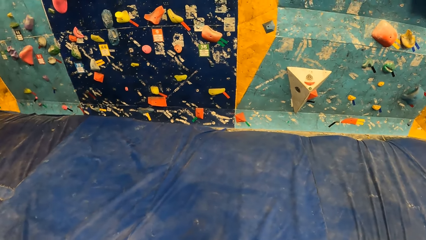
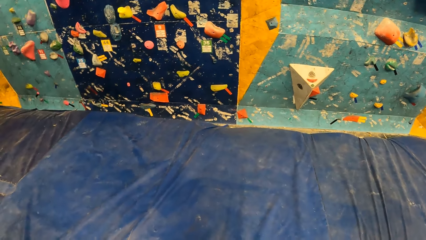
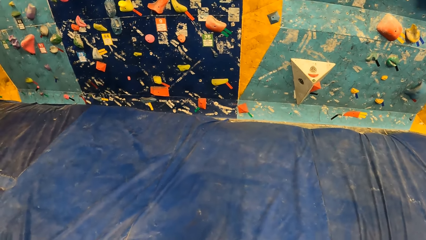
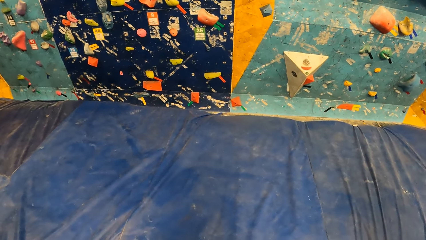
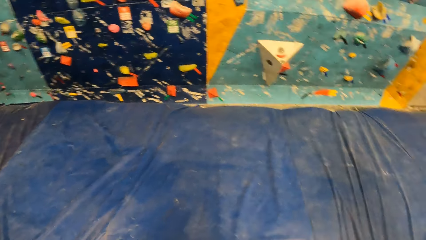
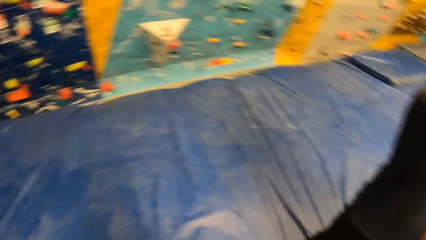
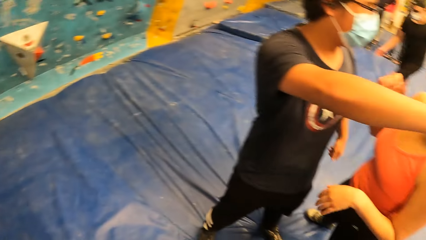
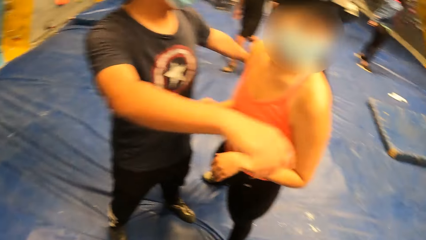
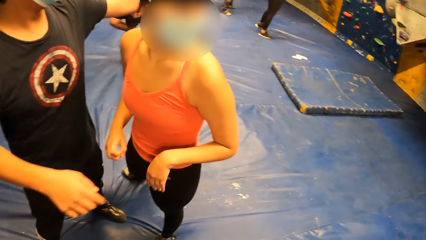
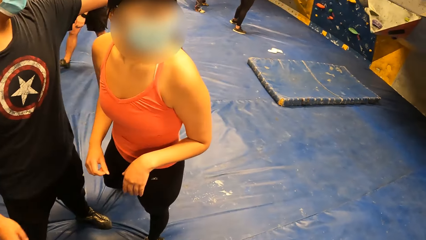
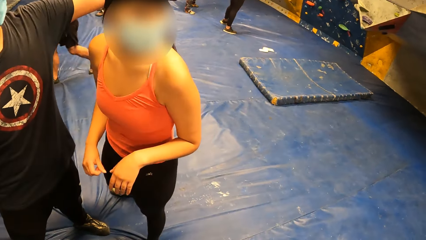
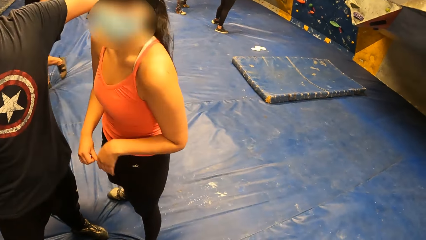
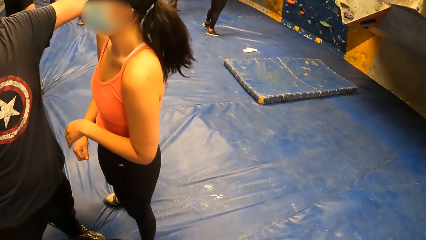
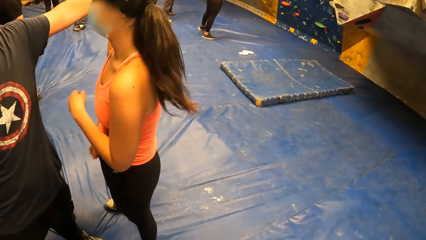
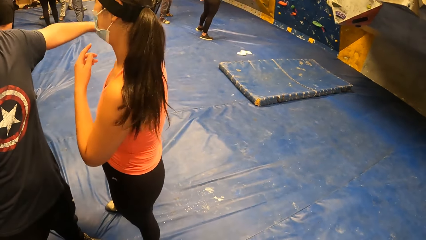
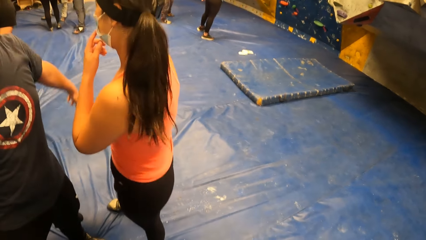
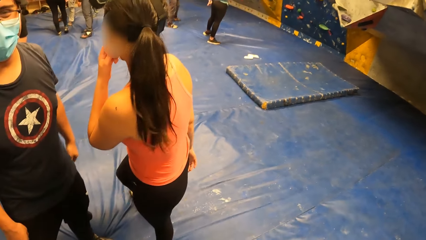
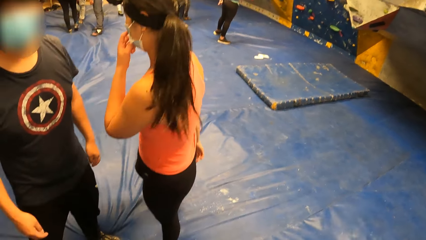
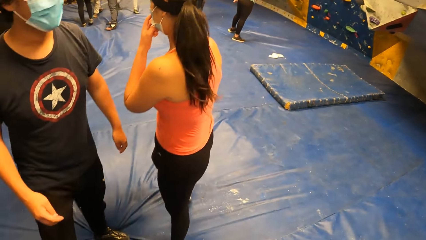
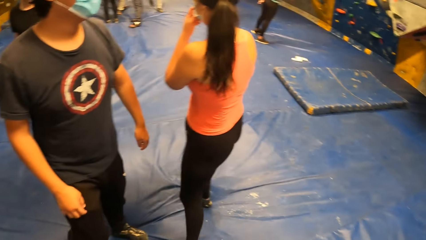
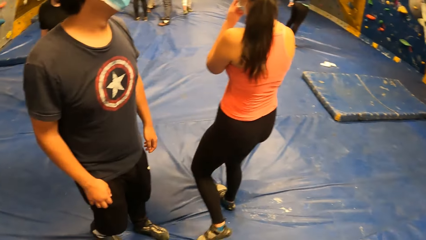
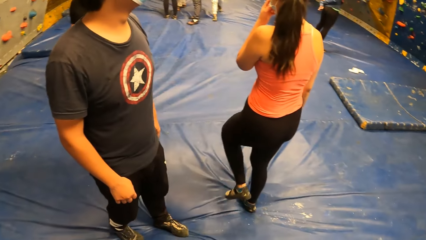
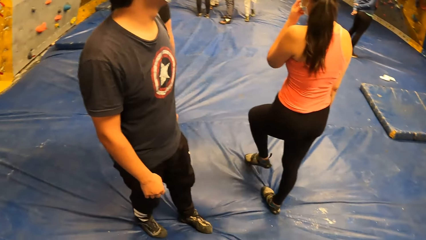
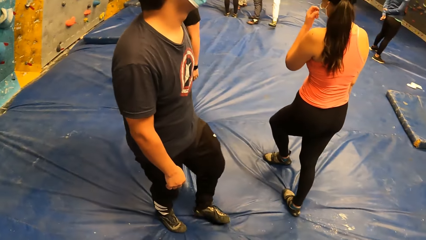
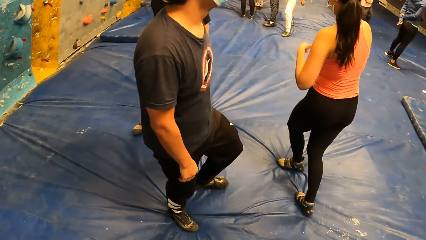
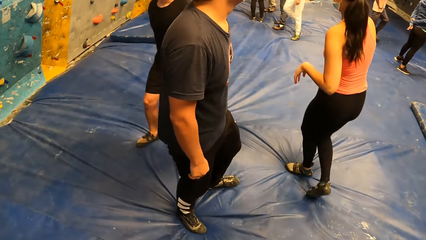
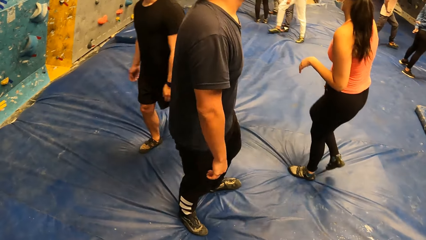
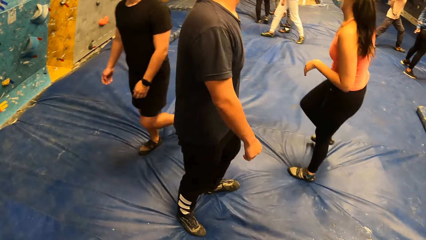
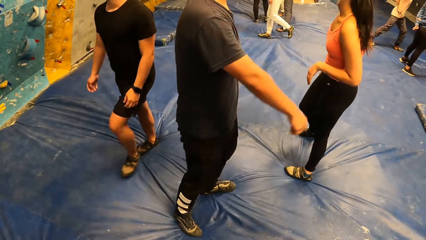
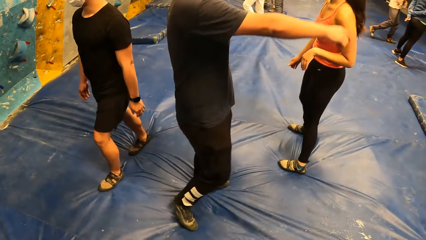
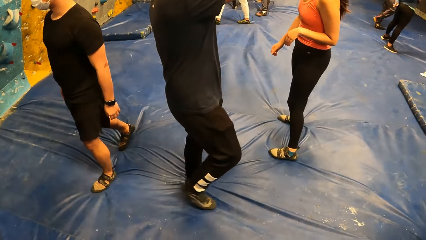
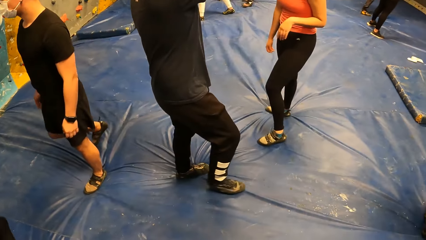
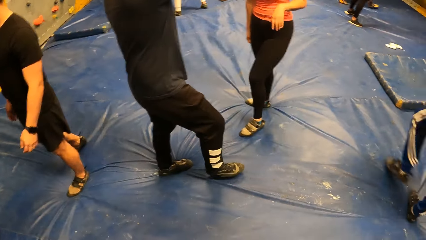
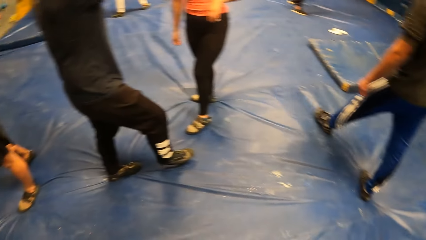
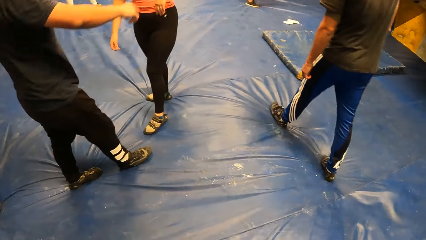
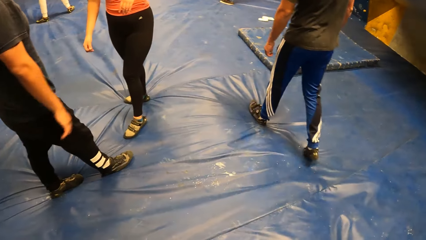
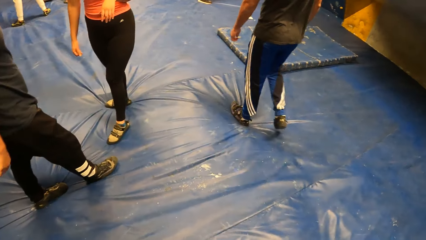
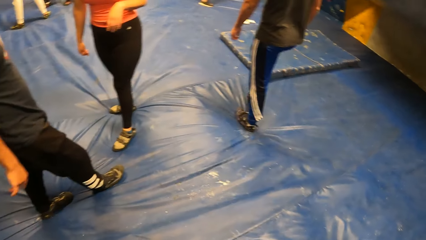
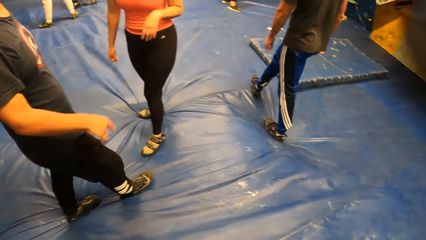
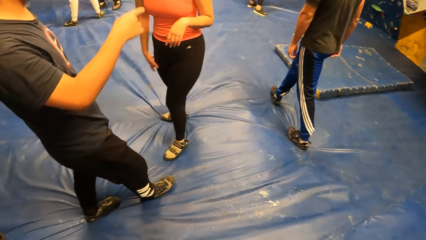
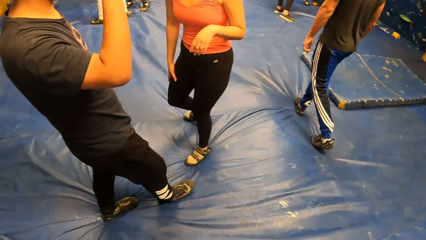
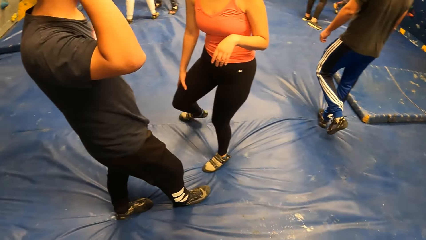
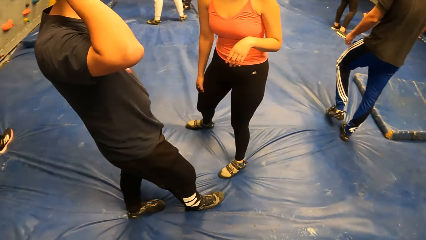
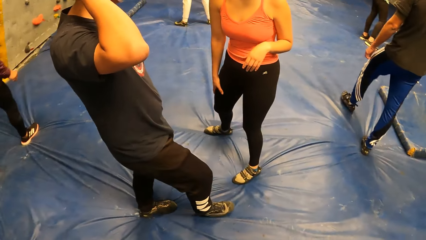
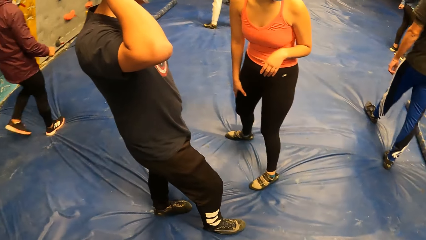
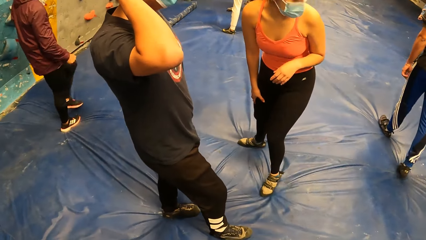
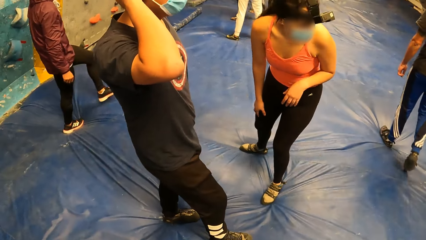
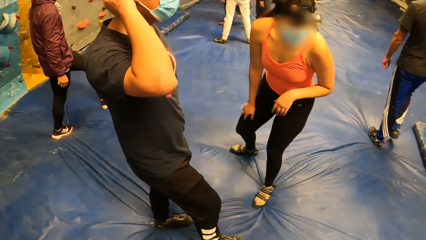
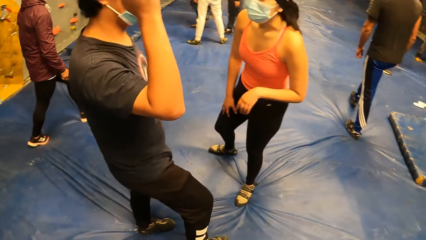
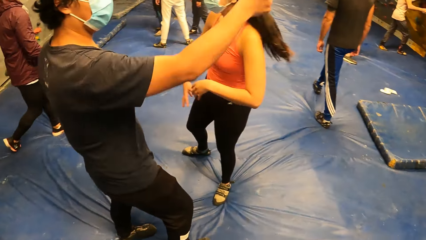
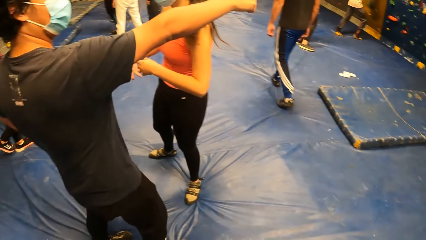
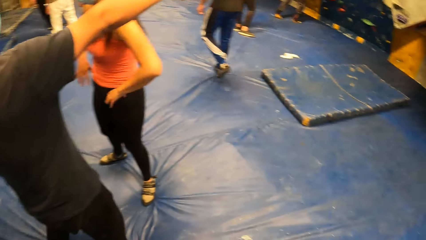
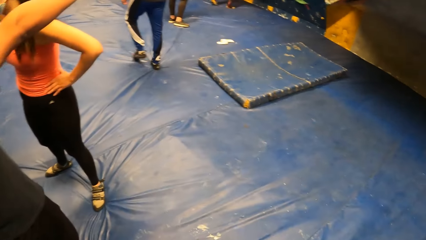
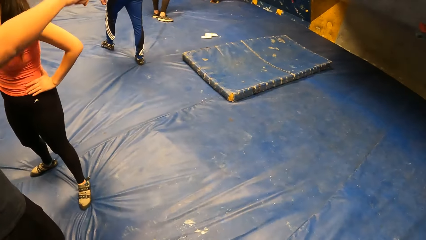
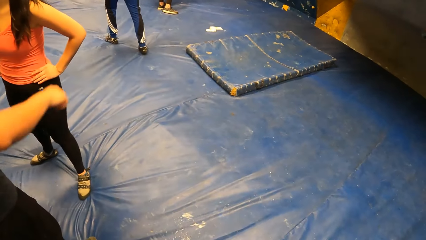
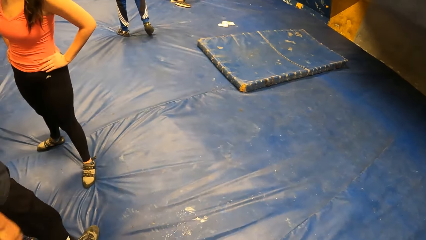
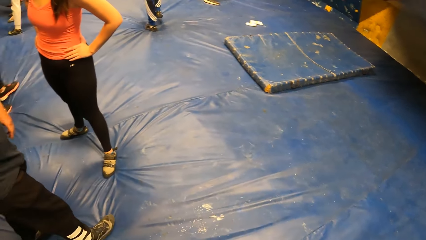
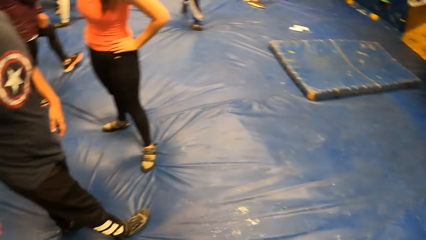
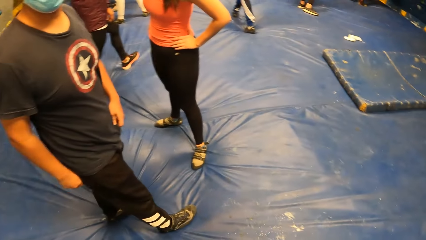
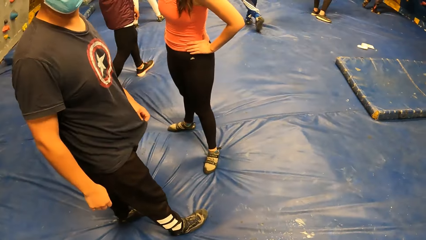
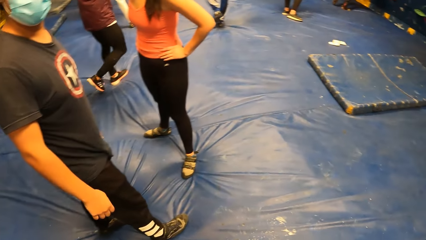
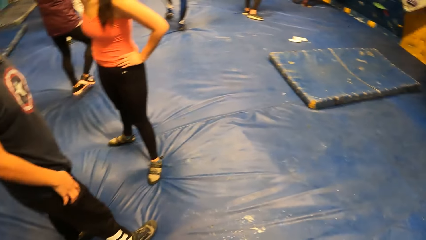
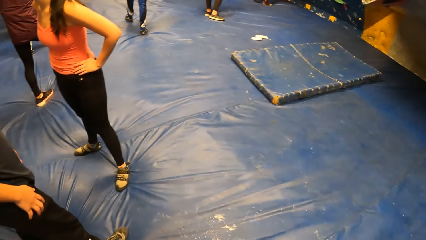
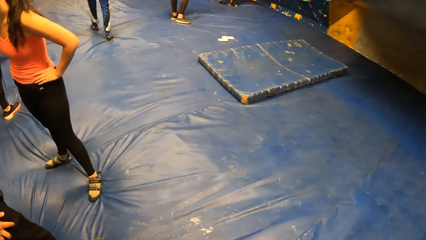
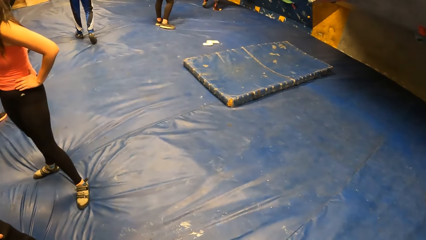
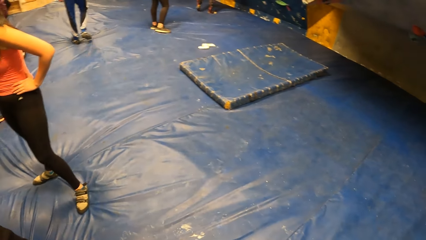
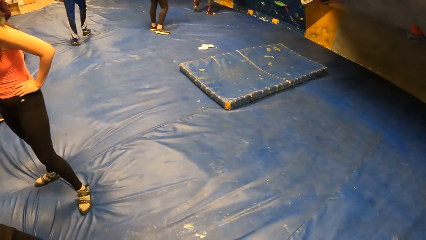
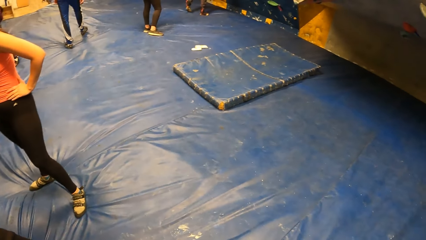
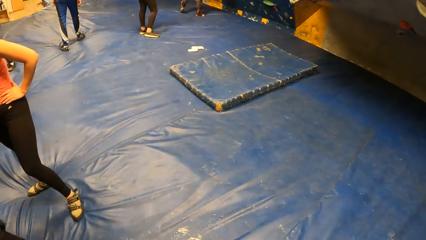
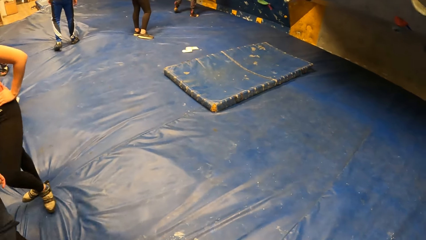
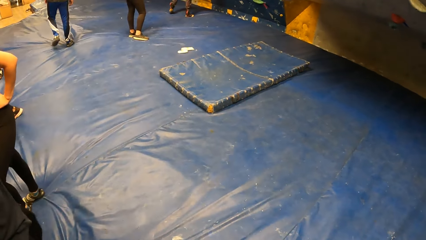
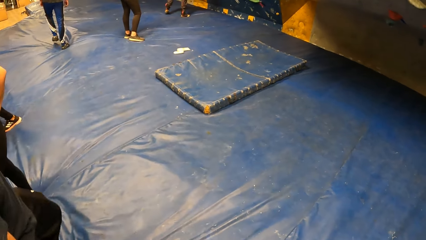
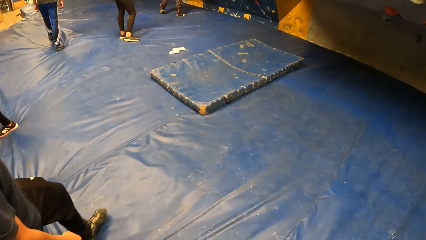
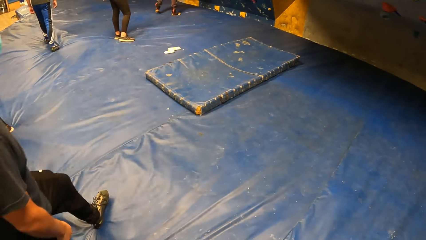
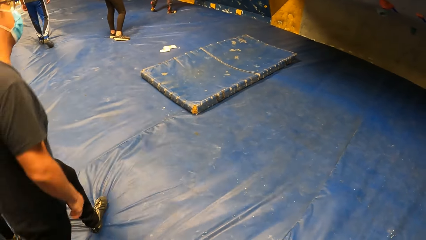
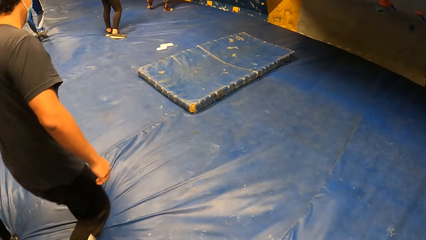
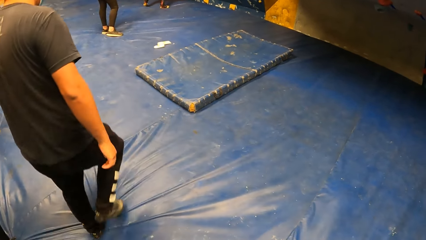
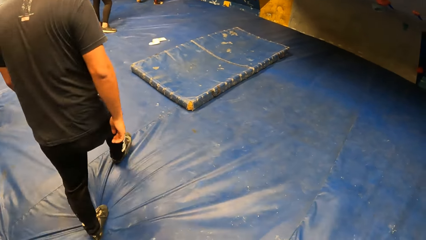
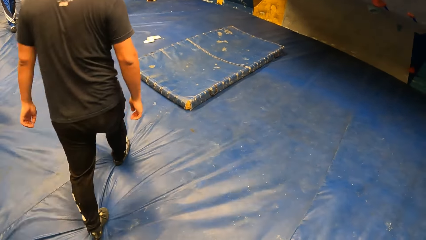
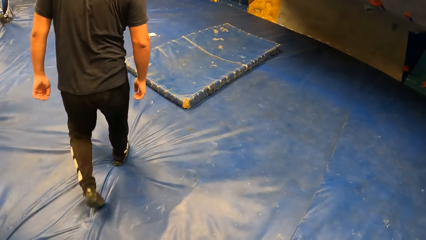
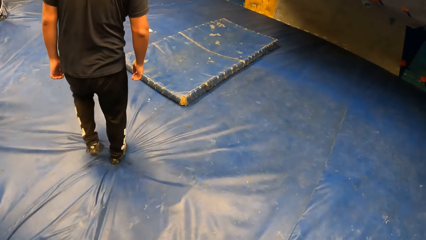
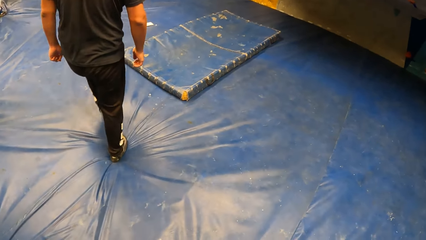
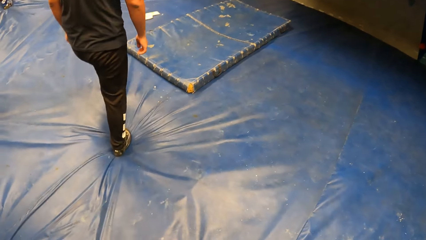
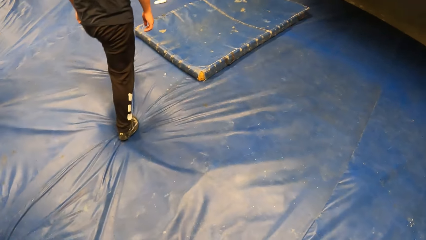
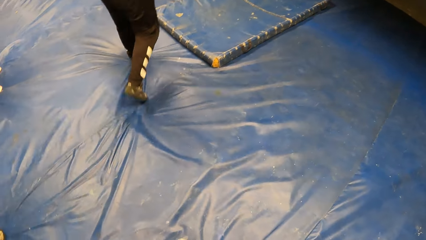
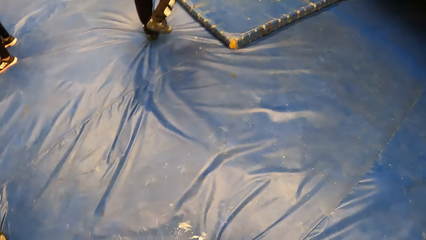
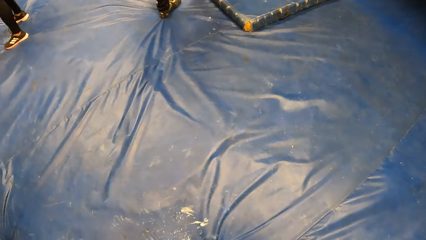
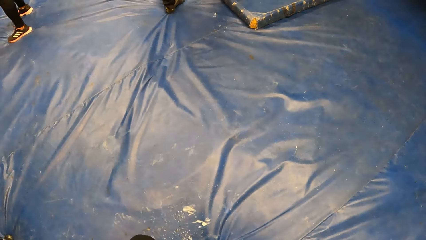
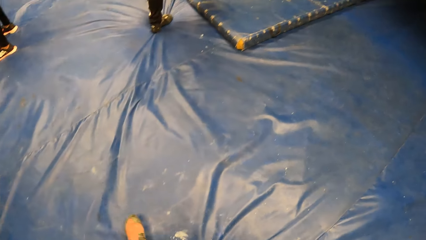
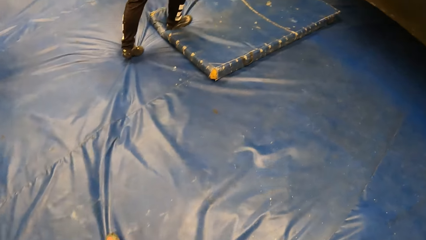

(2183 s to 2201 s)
A man makes a gesture. A woman walks around the room. The camera wearer walks around the room. The man makes a gesture. The man walks around the room.
